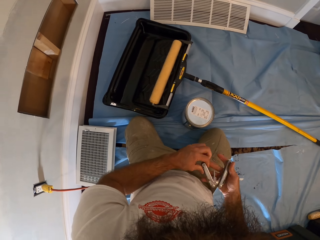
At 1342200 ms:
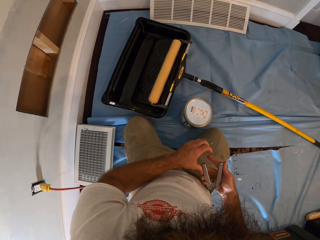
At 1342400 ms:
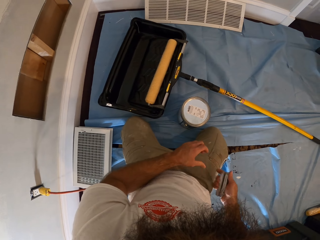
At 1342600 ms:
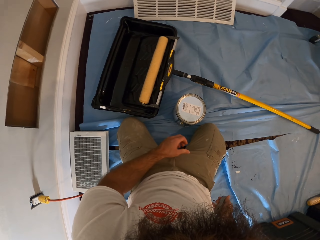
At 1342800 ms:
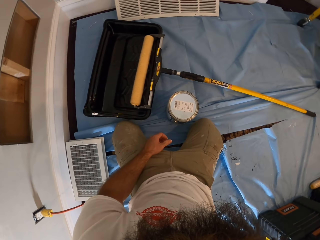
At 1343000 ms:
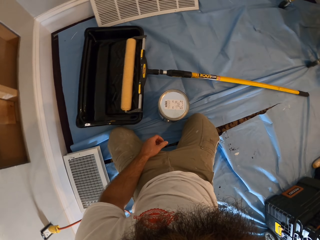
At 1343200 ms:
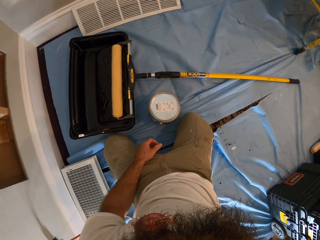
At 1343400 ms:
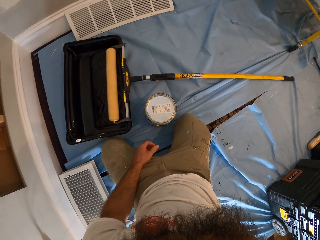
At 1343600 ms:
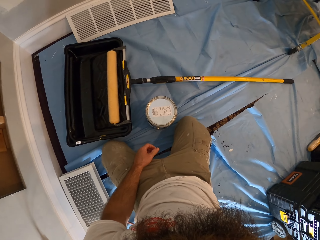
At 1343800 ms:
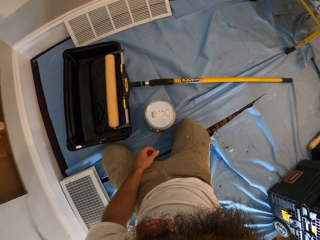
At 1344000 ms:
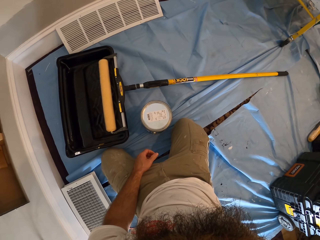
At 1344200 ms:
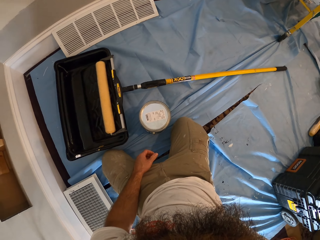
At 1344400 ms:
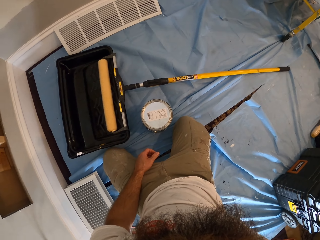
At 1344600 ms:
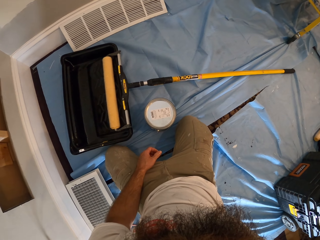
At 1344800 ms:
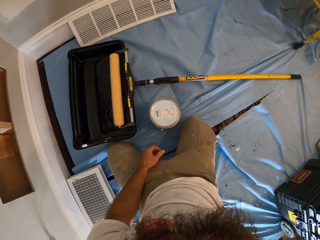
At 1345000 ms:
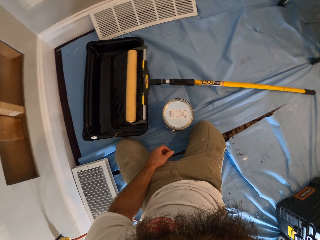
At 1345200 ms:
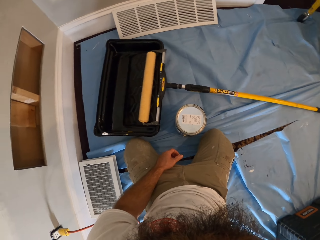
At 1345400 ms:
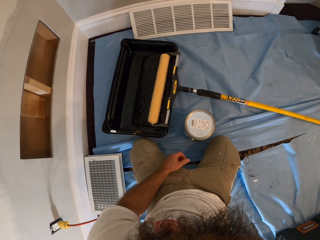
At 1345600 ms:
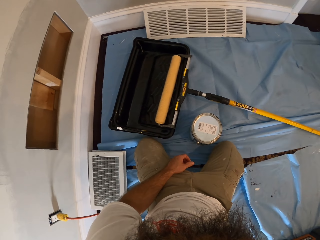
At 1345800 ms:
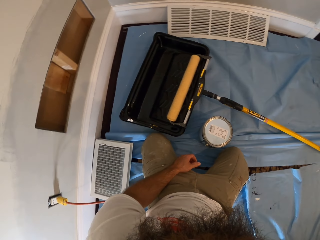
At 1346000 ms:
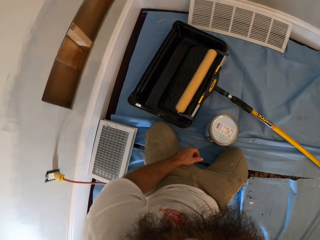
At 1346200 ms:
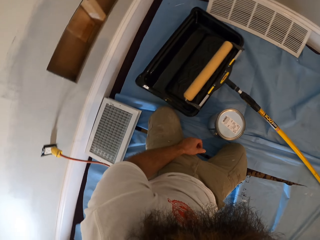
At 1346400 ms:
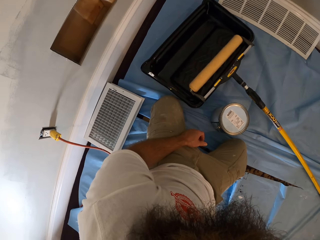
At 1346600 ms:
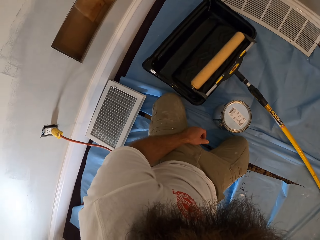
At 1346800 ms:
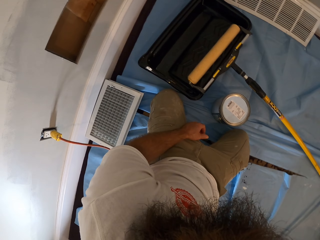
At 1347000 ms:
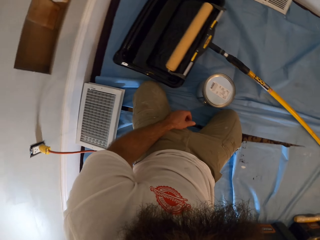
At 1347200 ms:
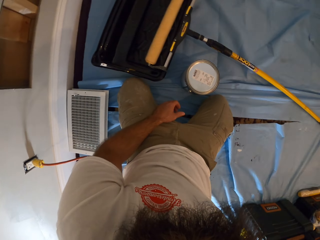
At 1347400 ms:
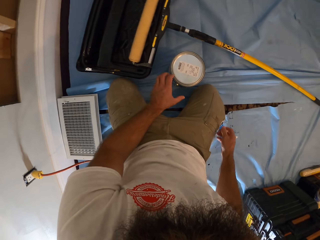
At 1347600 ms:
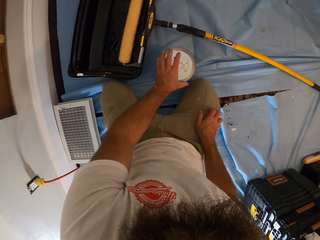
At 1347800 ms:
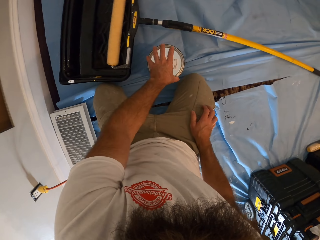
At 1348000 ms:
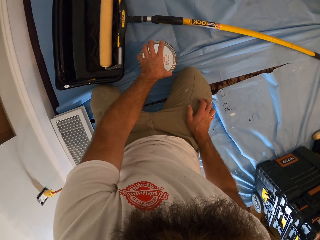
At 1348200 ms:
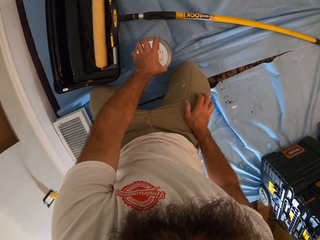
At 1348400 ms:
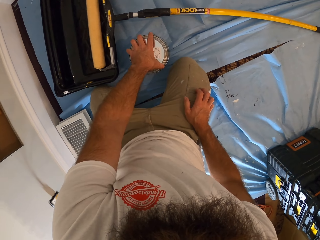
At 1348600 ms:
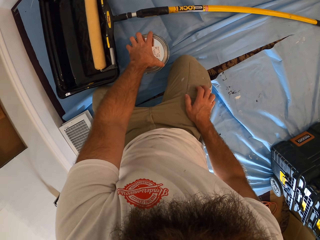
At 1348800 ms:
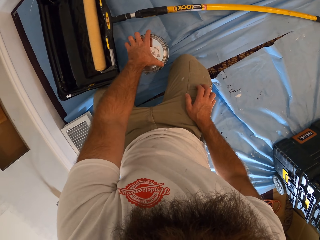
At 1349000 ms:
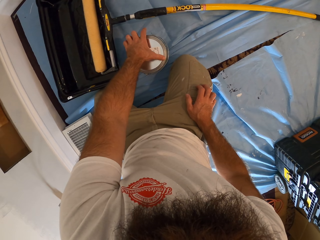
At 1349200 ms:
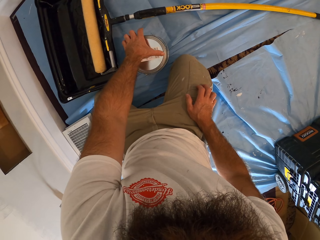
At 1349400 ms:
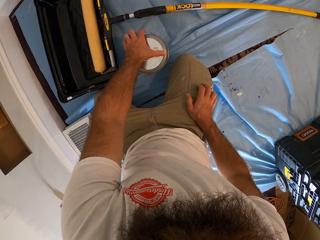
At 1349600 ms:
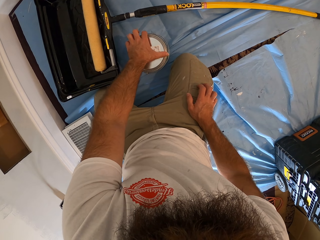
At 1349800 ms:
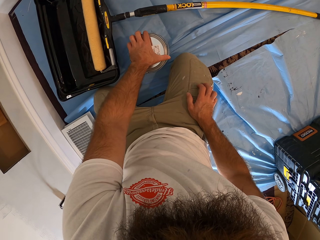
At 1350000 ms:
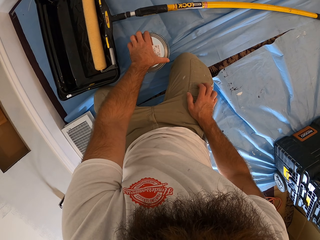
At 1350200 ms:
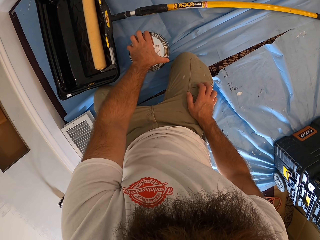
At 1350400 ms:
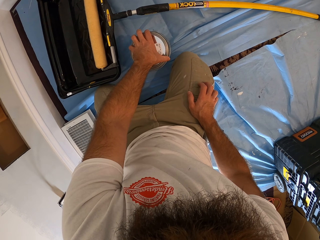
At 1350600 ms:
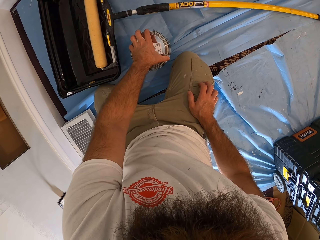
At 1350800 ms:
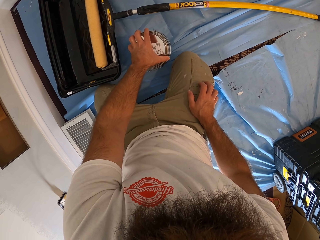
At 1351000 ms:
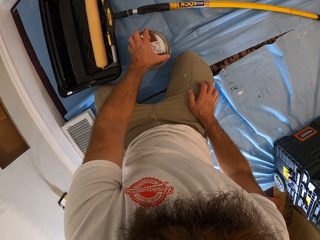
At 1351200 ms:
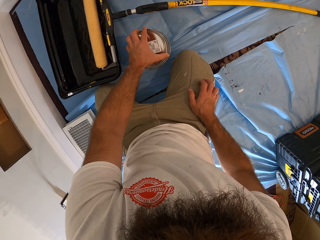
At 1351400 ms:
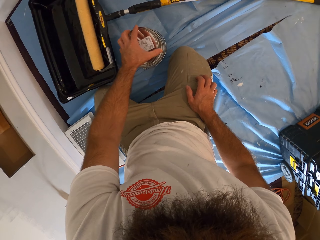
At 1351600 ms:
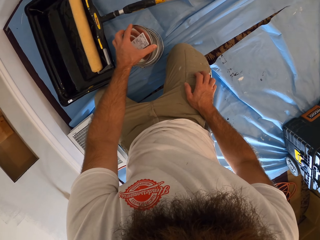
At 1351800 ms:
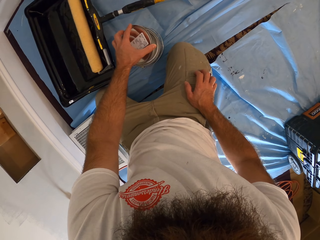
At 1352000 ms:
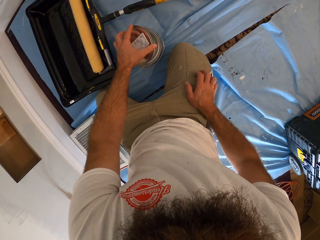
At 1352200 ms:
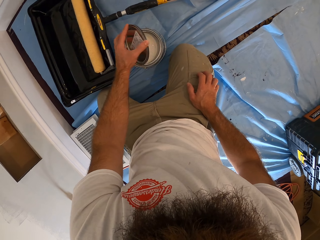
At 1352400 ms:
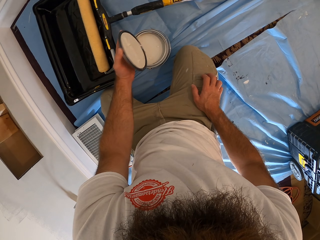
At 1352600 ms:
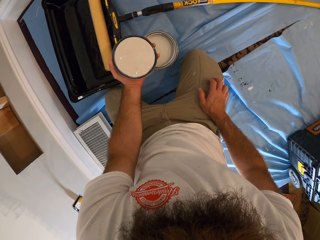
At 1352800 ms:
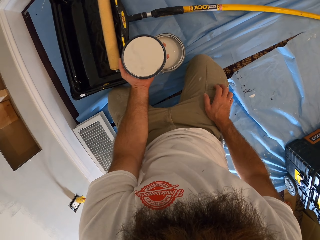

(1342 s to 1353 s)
The camera wearer closes the can cutter with his right hand. He keeps the can cutter in his right hand into his pocket. He places his right hand on his right leg. He places his left hand on the paint can. He opens the tin. He removes the cover of the paint can from the paint can with his left hand.

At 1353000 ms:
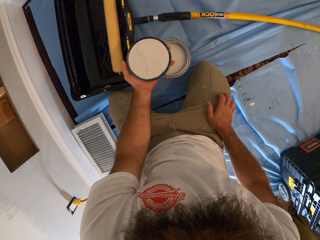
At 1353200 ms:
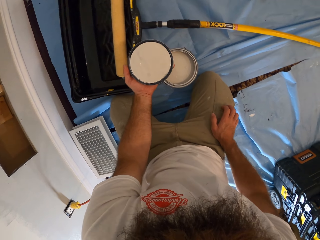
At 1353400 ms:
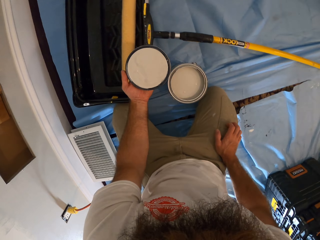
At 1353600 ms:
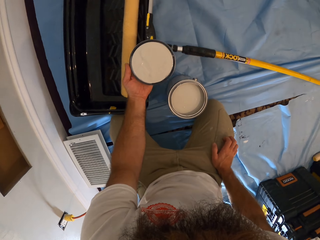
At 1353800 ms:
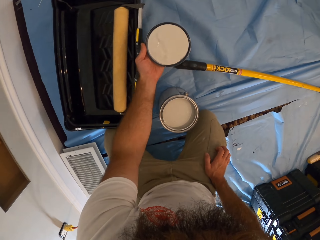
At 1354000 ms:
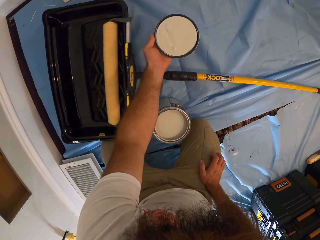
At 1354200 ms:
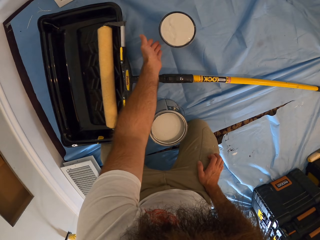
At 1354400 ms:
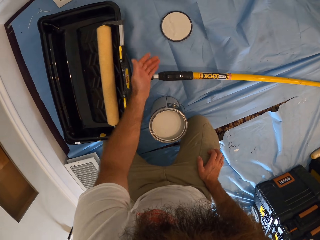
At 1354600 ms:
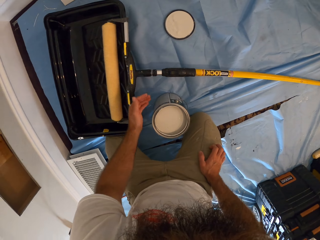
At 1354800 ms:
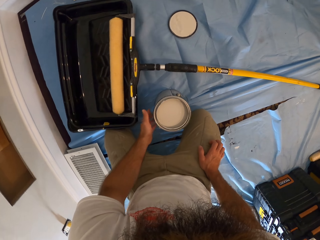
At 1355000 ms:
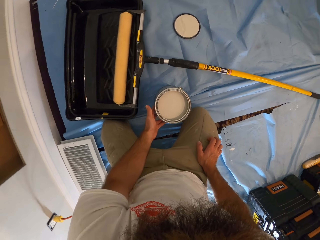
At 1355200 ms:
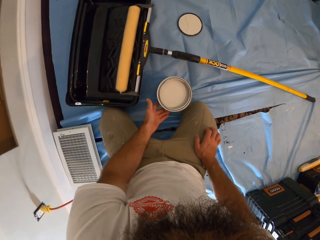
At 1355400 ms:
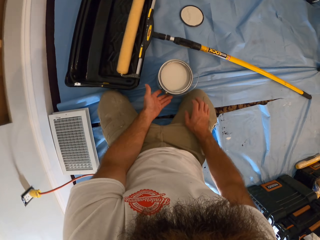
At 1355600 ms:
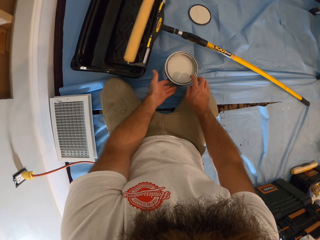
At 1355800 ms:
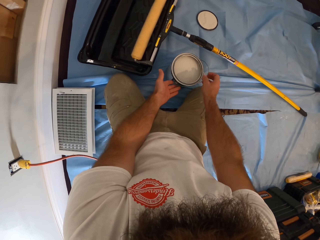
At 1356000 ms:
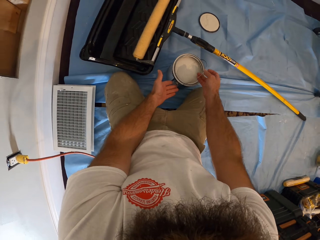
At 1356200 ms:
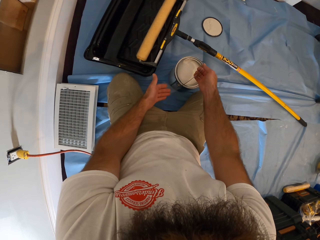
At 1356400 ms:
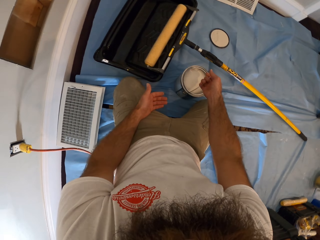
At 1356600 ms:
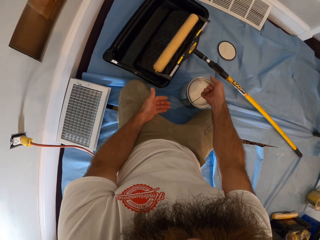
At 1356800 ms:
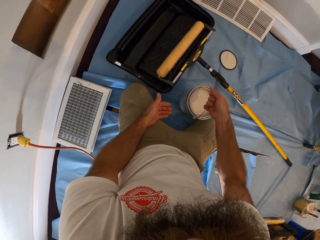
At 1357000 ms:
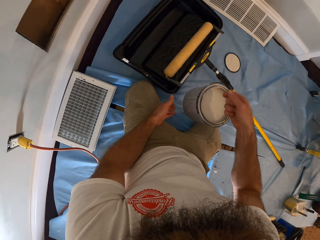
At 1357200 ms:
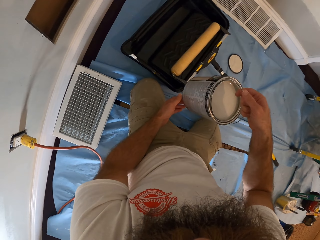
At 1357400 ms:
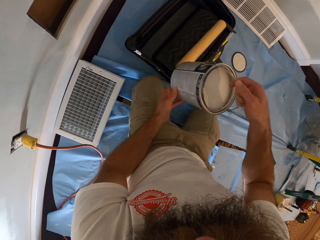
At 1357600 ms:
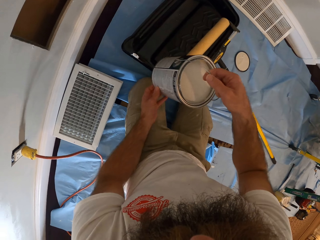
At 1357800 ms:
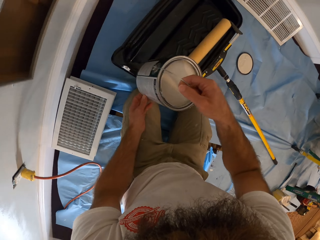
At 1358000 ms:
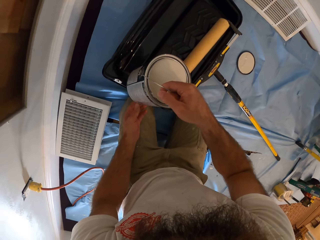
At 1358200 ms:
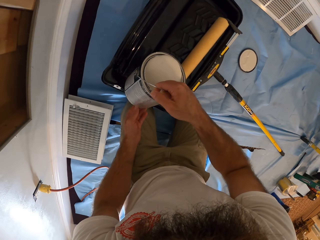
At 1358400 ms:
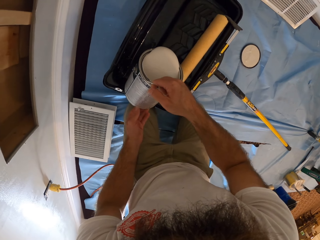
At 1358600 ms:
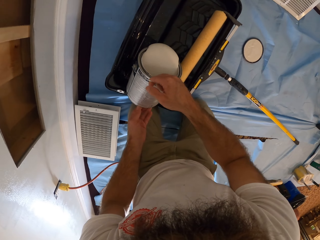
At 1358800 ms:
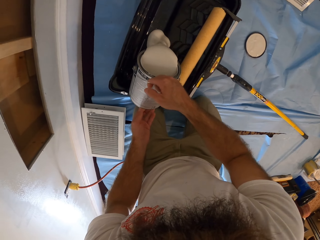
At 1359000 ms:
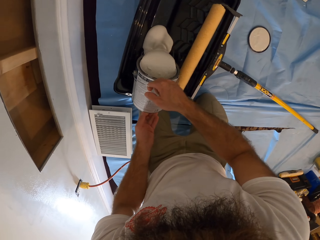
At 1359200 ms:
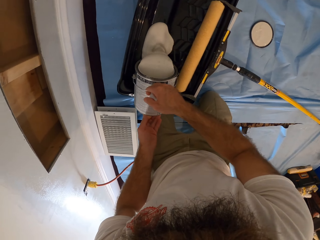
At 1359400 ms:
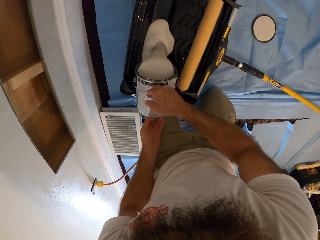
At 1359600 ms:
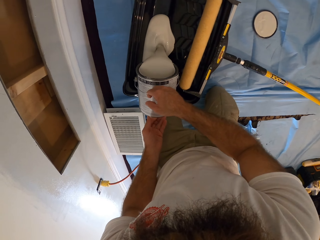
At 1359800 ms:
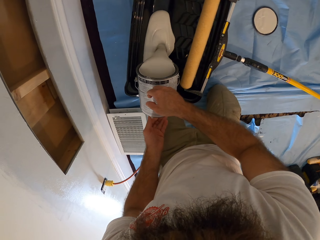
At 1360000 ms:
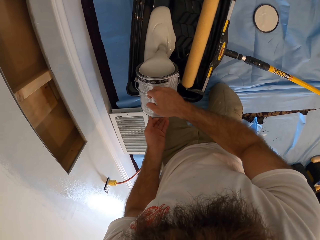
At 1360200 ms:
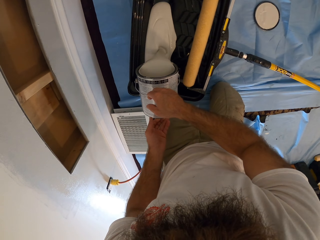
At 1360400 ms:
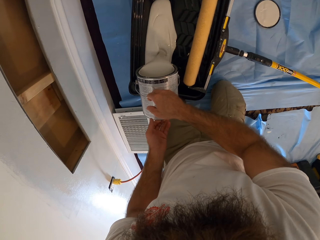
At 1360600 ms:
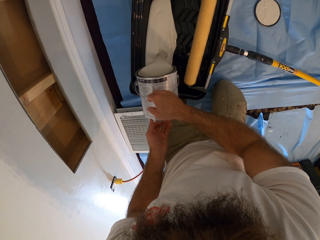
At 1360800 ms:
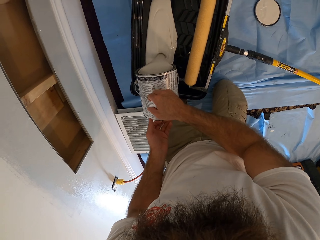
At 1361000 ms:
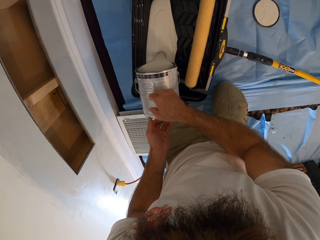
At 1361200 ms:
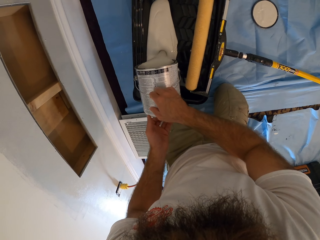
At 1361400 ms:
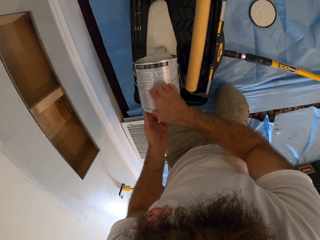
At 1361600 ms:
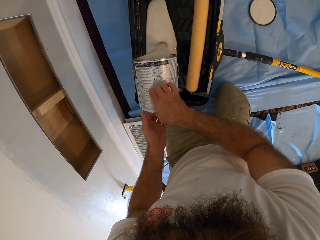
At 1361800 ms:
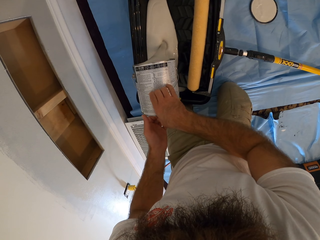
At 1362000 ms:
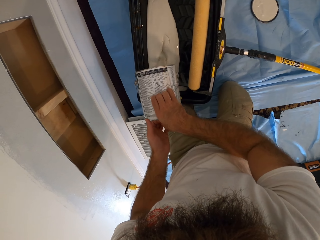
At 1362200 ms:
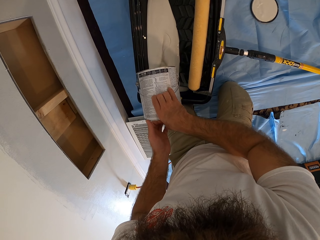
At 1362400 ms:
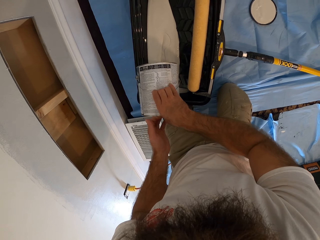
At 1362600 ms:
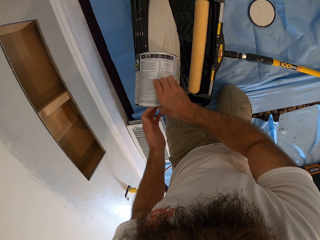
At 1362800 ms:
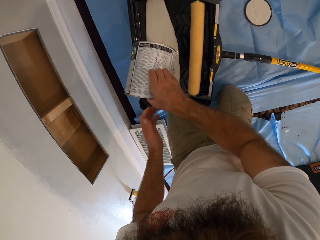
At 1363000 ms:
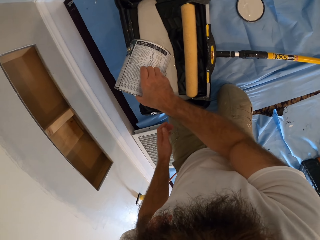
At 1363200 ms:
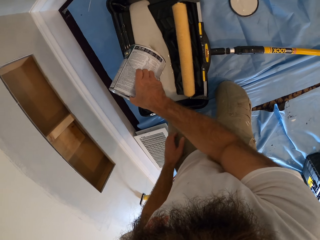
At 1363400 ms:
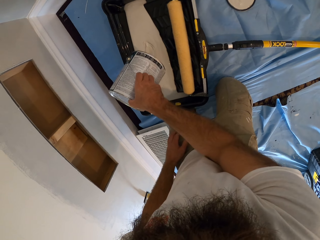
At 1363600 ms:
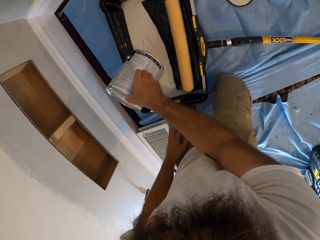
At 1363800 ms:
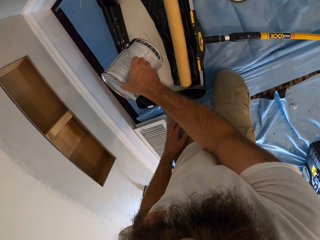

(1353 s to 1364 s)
The camera wearer drops the cover of the paint can in his left hand on the floor. He places his left hand on the paint can. He holds the handle of the paint can. He lifts the paint can from the floor with his right hand. He puts his left hand on the paint can. He pours paint from the paint can in his hands into the paint scuttle. He places his left hand on his left leg.
